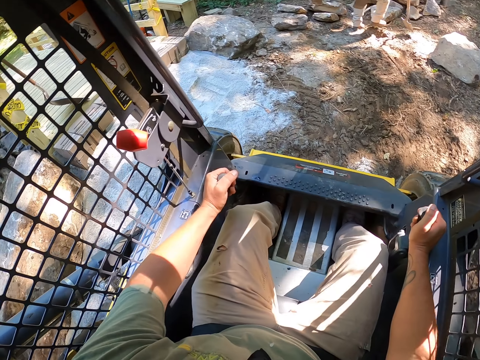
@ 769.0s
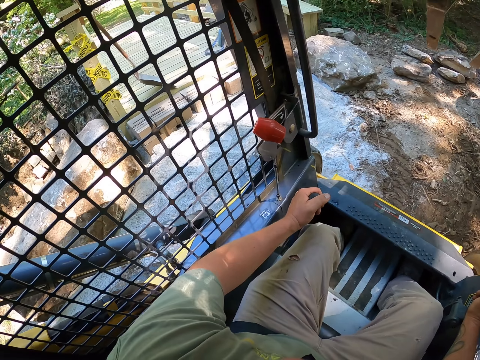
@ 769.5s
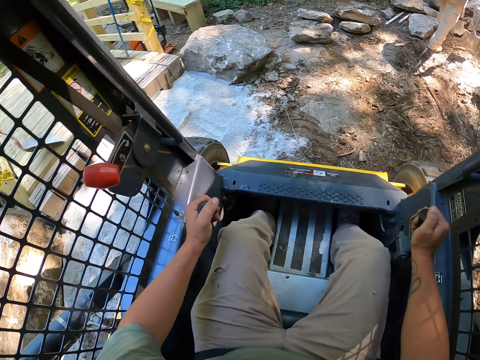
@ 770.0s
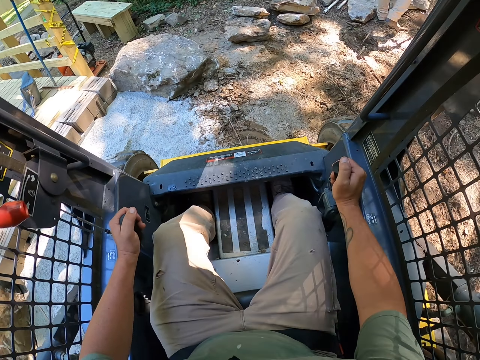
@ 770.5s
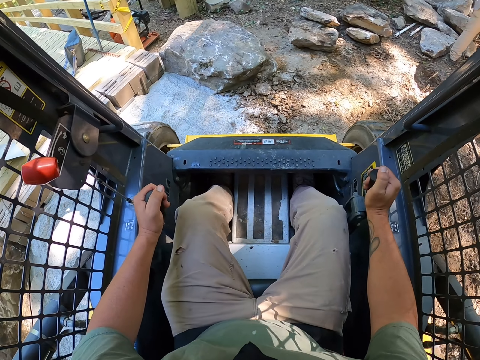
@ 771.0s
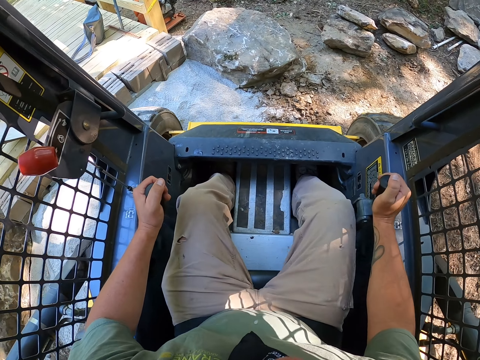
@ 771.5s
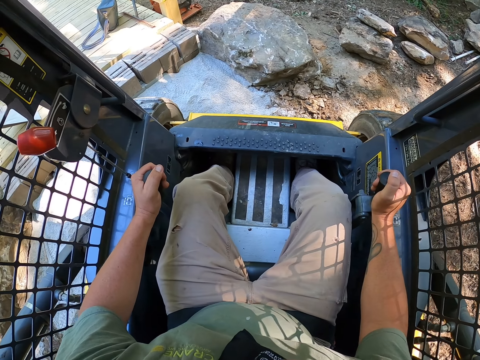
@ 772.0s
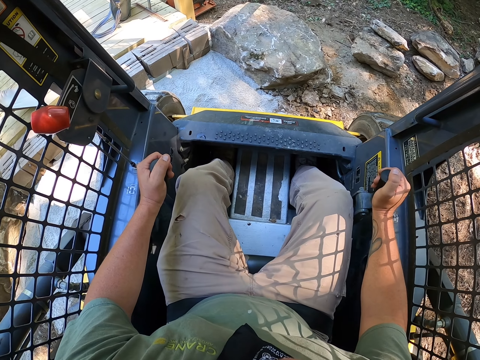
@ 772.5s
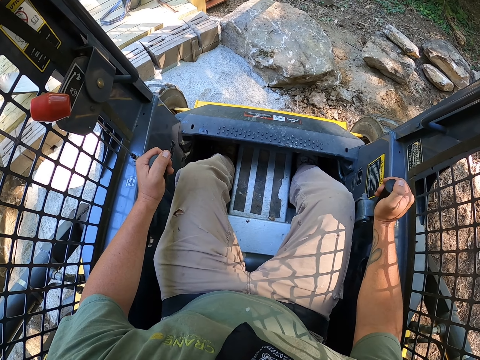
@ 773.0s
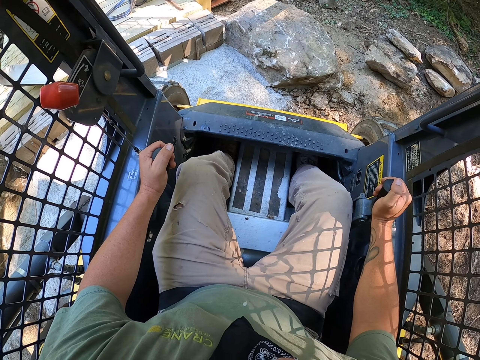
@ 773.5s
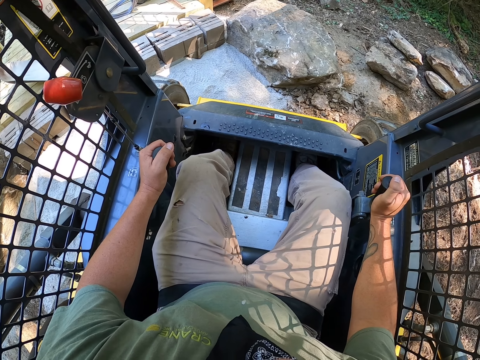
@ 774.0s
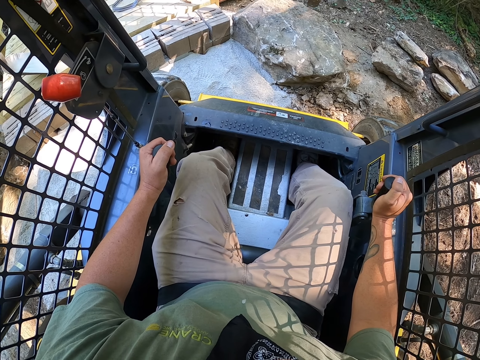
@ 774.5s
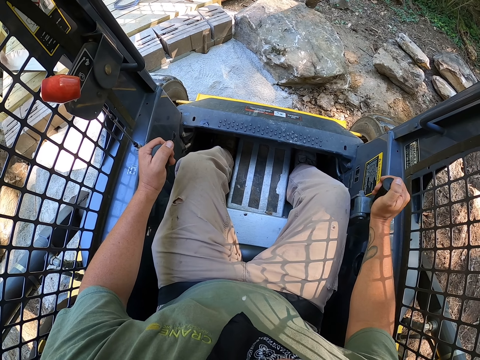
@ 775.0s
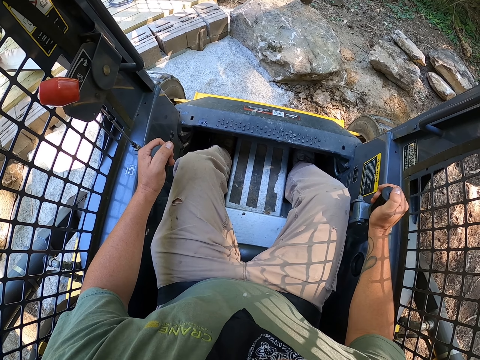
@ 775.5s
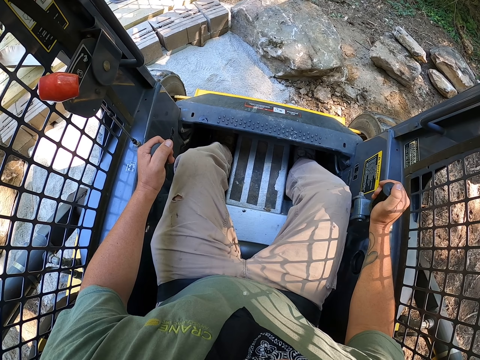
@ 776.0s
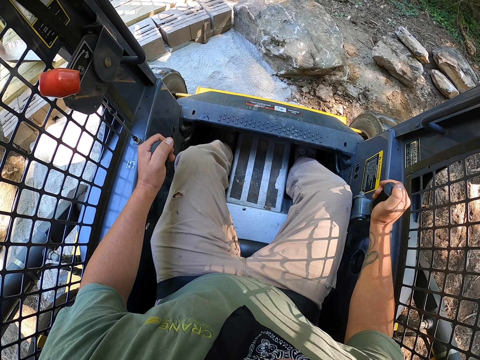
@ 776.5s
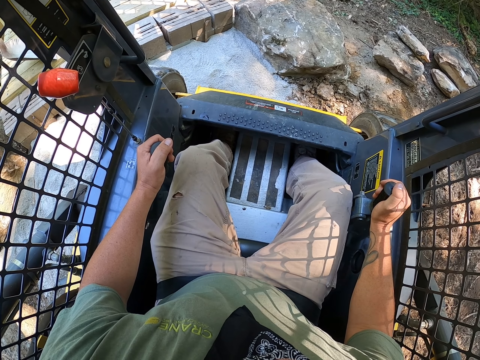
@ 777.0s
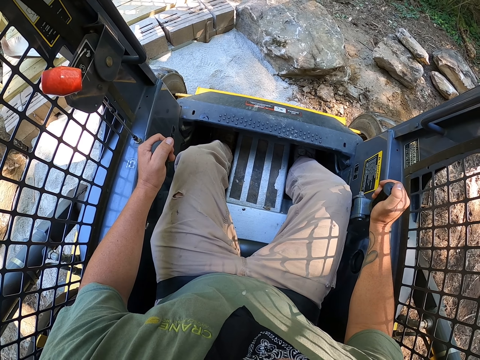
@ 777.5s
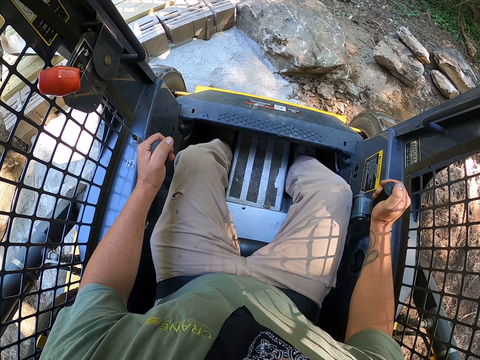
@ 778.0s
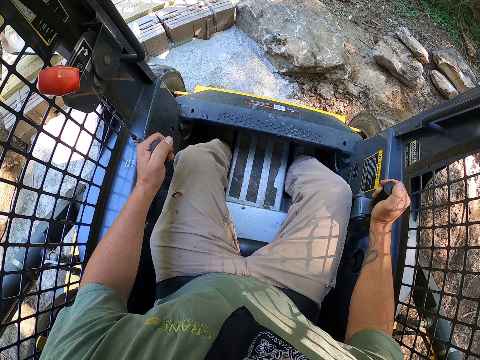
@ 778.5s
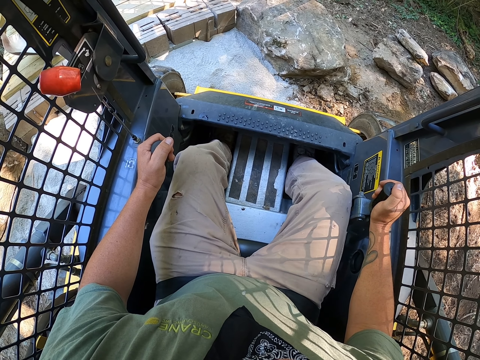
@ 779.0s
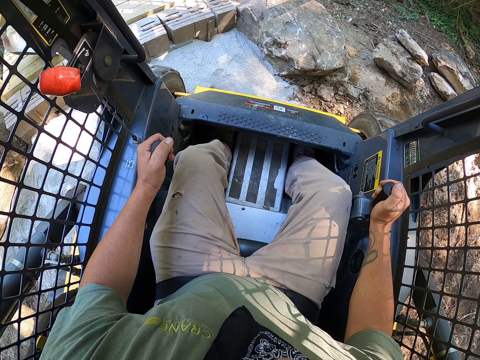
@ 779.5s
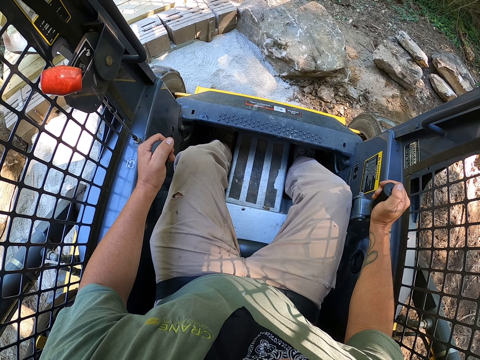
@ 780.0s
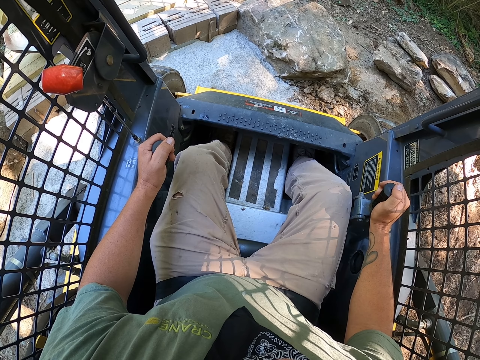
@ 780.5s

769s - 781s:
The camera wearer looks around.

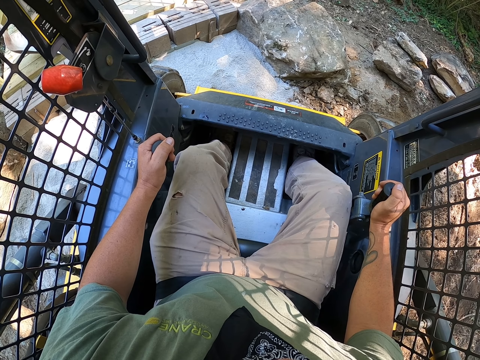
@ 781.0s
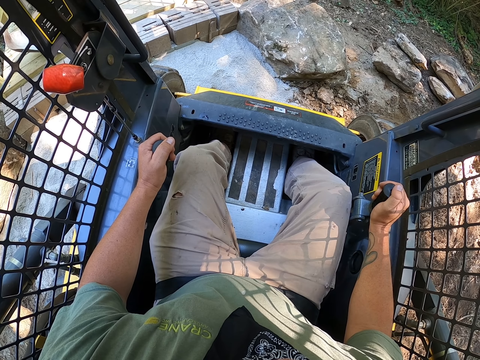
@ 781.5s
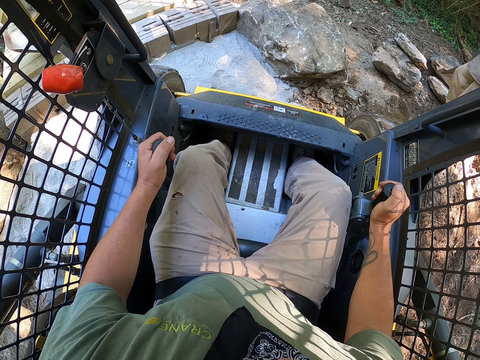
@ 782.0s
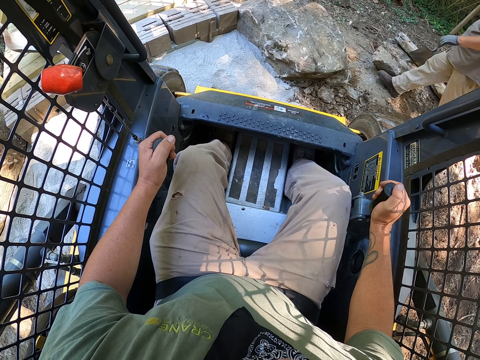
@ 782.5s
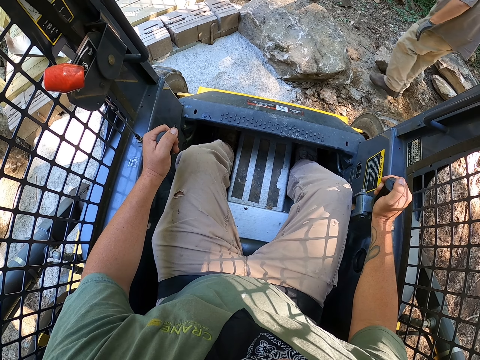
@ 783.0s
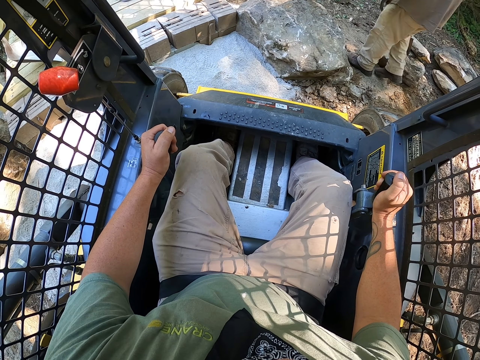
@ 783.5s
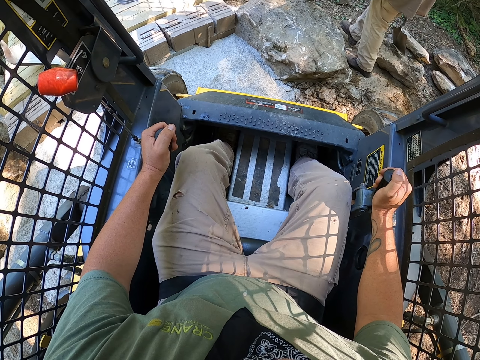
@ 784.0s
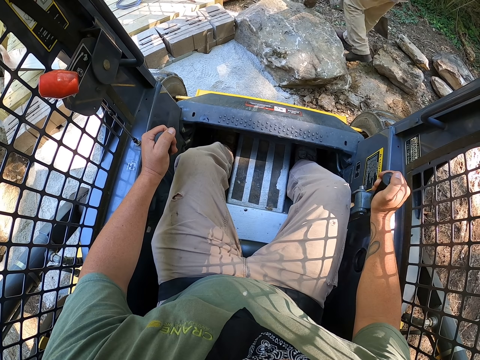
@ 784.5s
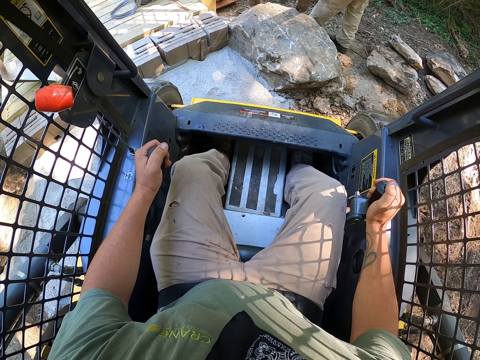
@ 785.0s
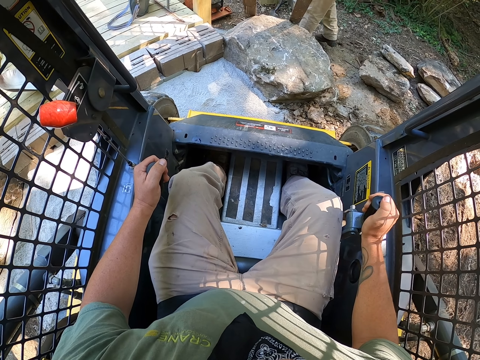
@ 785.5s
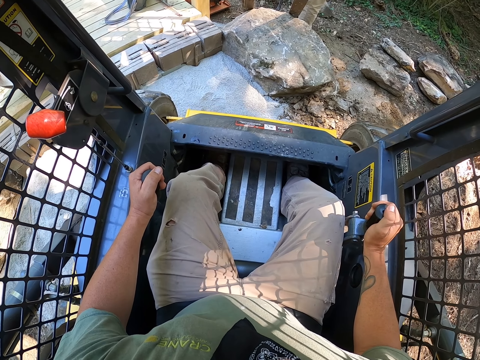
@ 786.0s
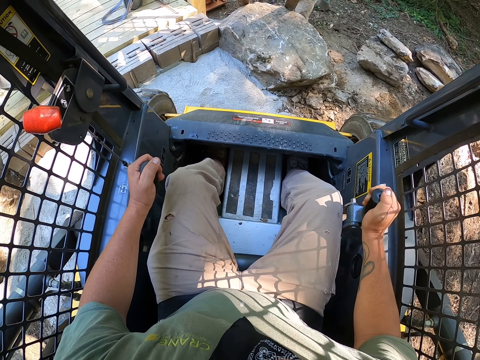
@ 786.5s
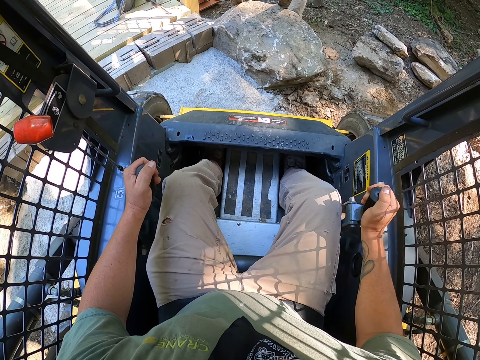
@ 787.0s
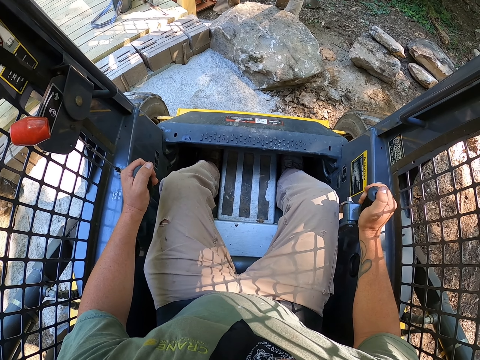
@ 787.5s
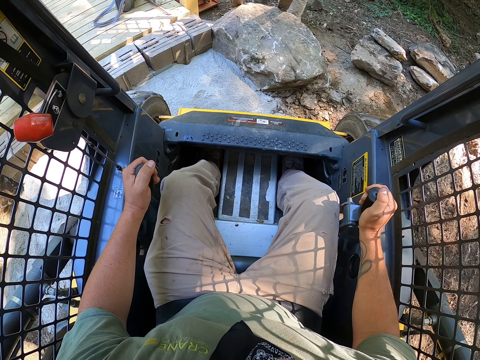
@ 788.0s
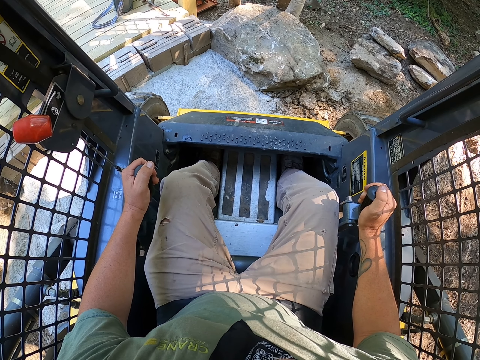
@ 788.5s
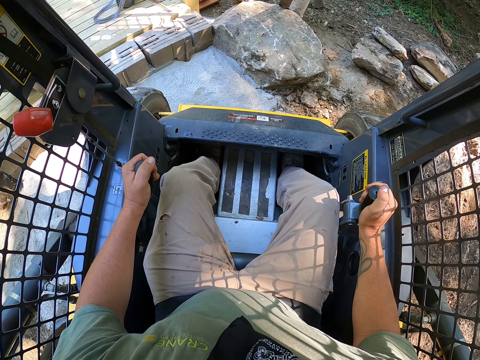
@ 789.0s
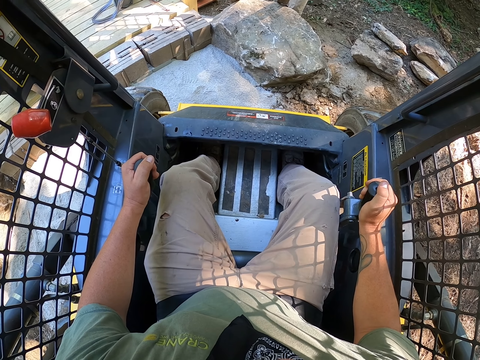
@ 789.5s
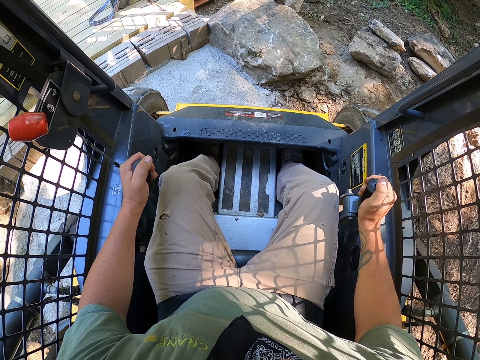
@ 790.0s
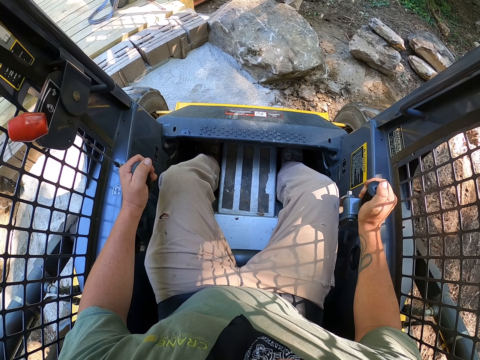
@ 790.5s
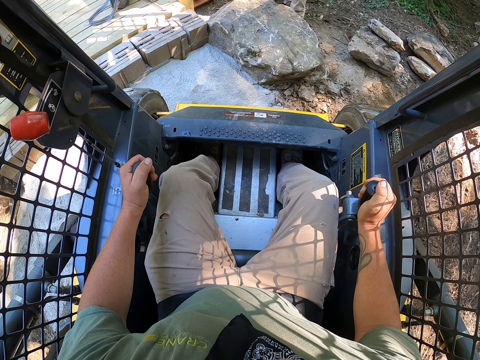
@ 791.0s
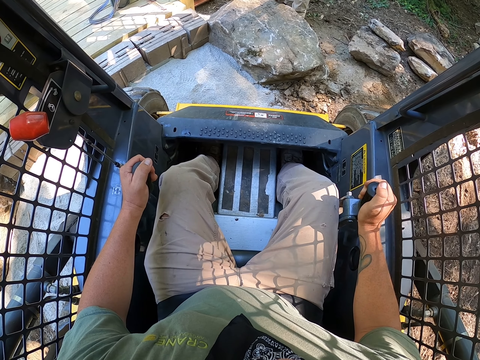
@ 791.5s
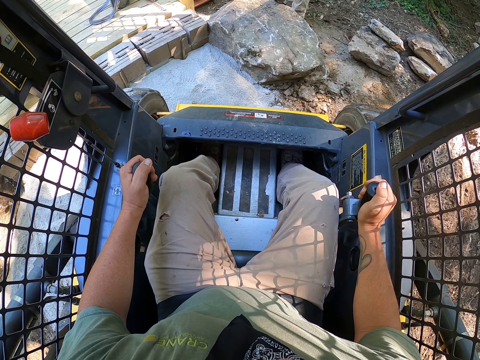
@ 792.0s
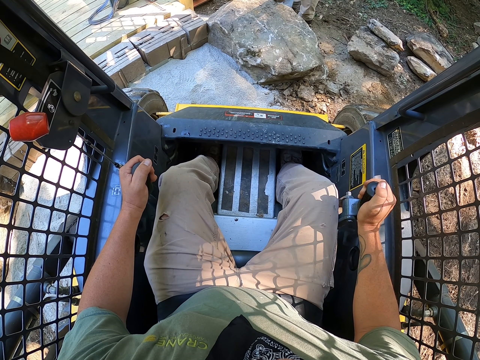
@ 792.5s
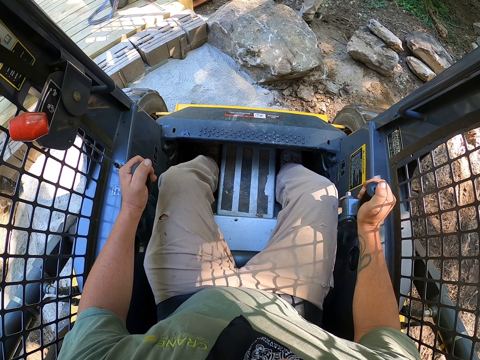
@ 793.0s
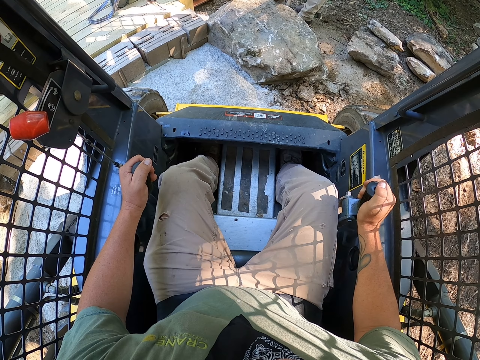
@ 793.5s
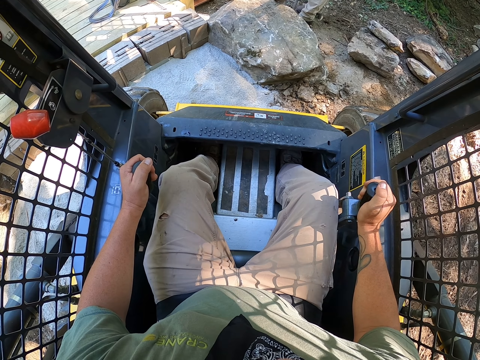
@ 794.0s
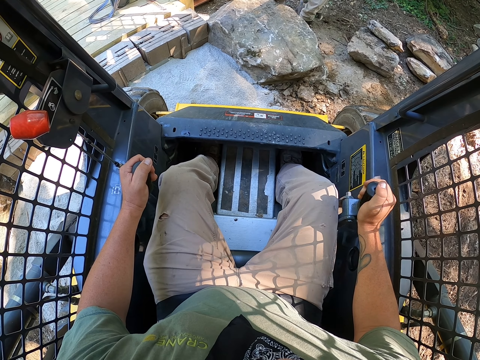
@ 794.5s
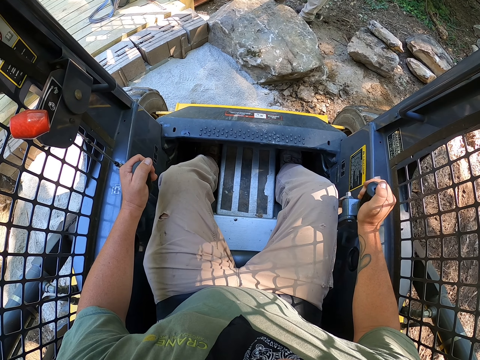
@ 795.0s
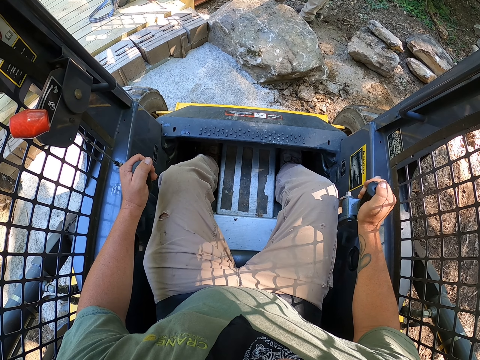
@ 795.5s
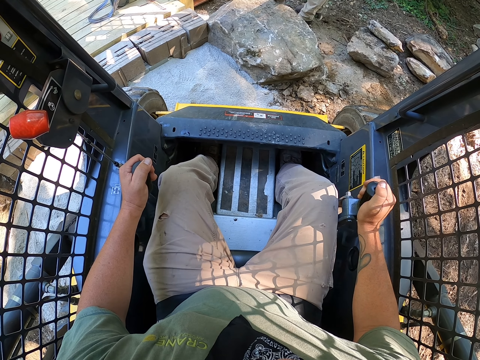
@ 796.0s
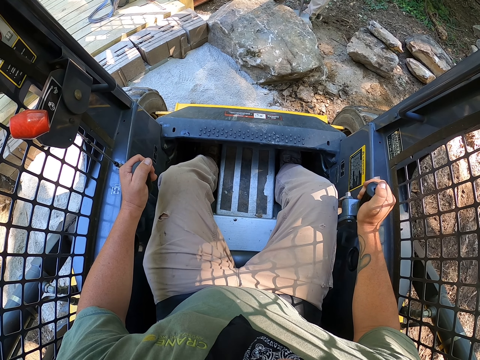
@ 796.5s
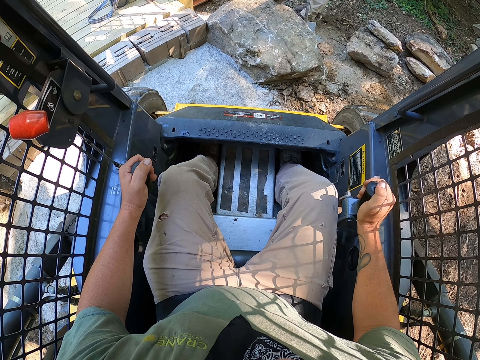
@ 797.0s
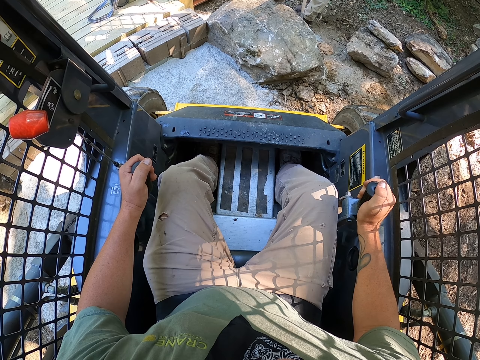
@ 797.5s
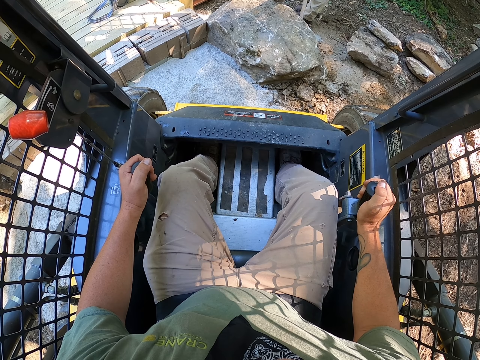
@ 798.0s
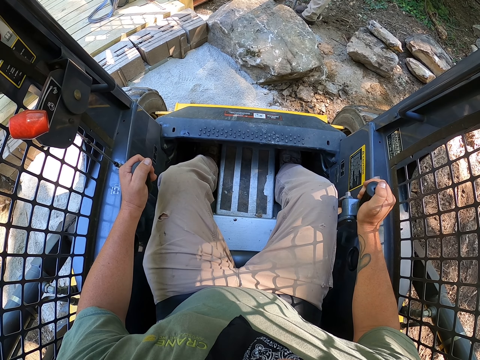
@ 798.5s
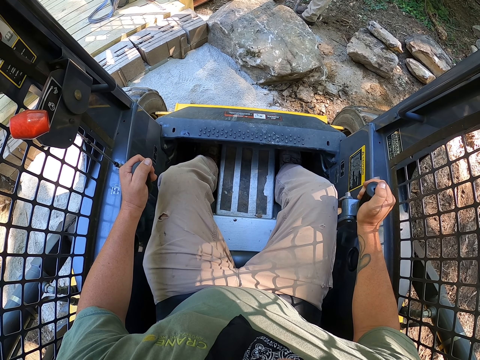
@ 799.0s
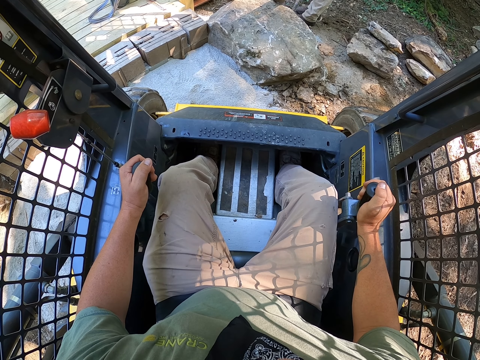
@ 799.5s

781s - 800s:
A person walks around. The camera wearer looks around.
